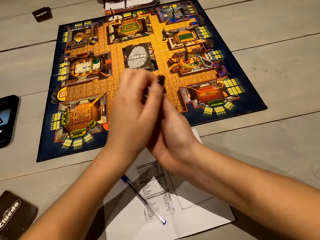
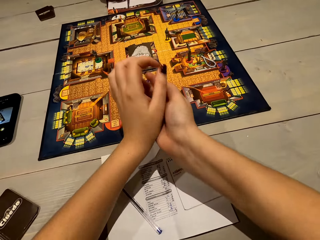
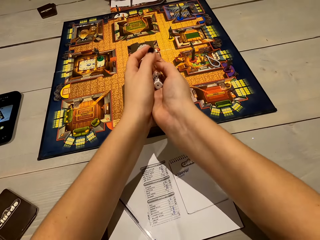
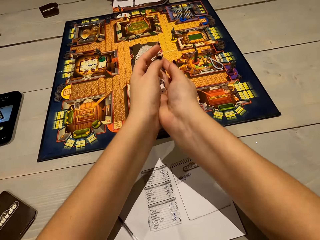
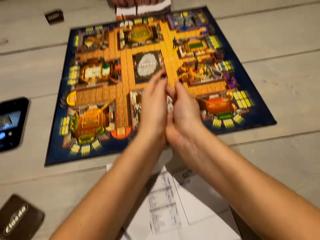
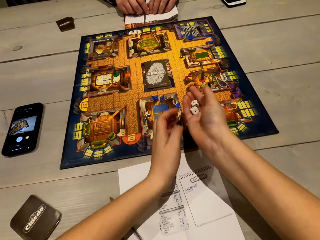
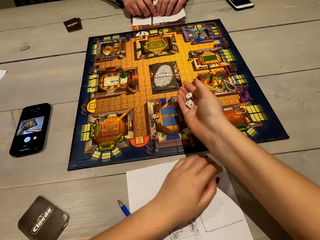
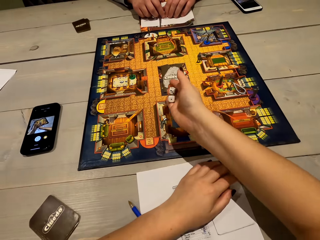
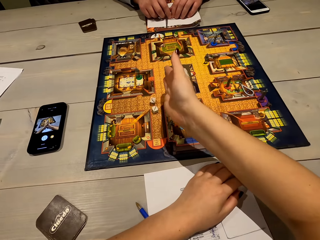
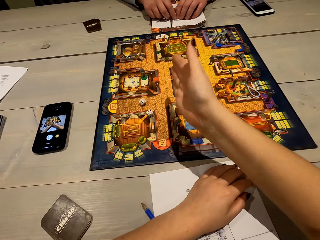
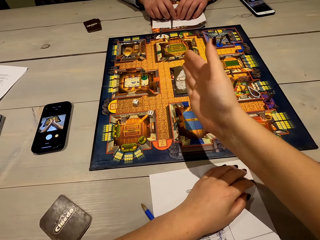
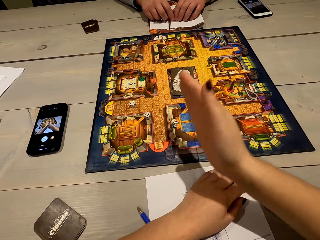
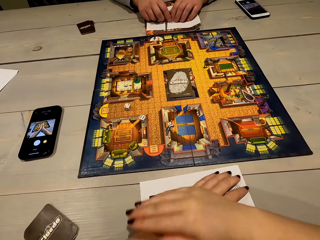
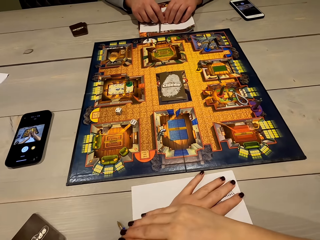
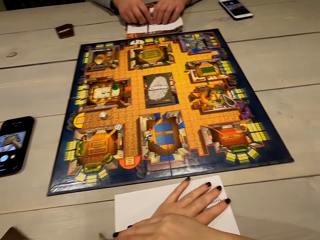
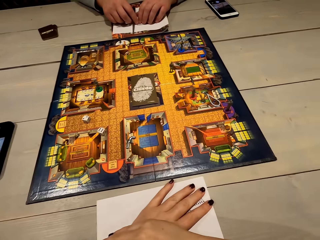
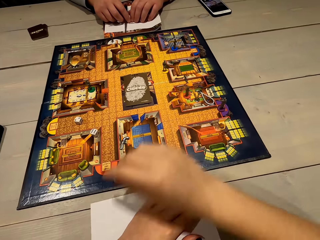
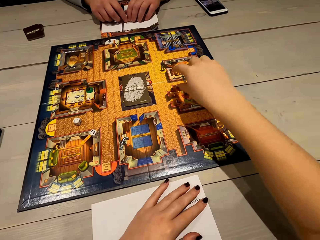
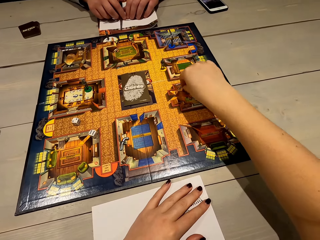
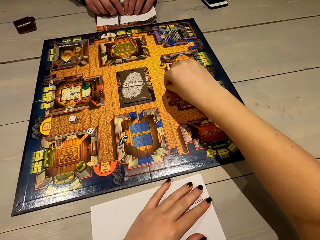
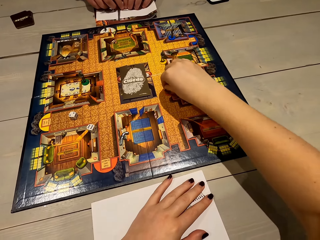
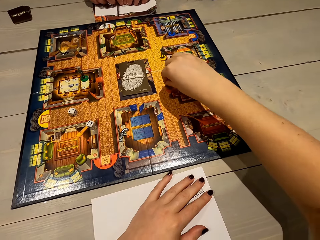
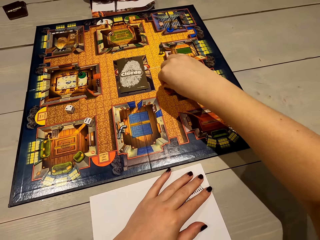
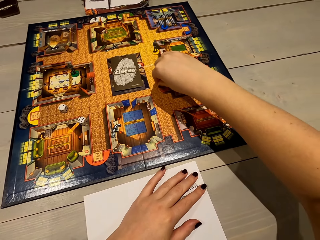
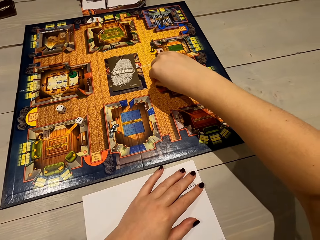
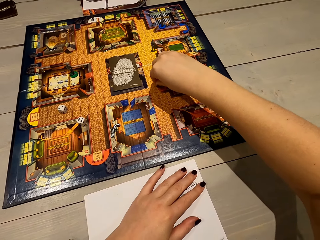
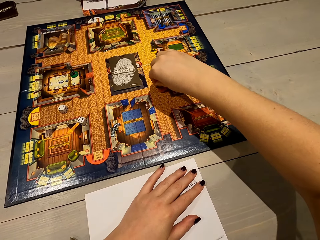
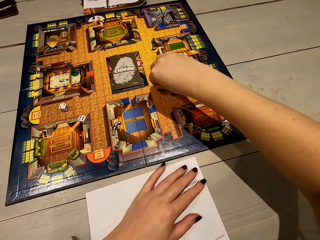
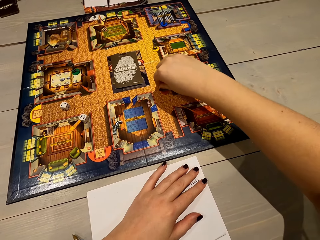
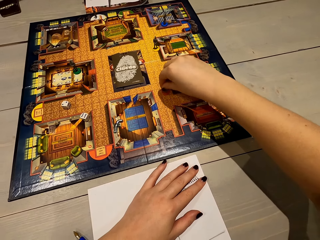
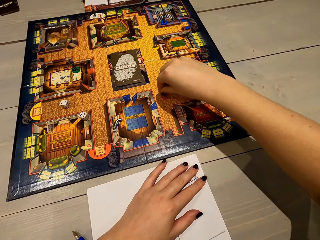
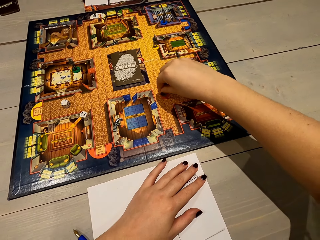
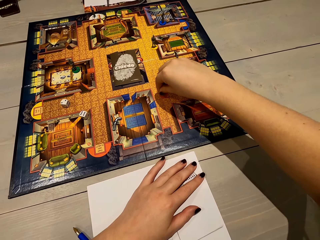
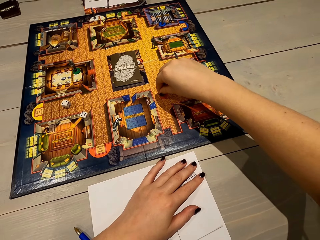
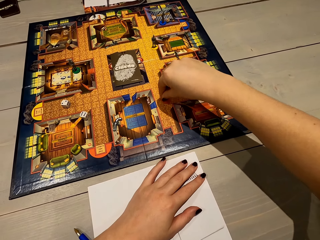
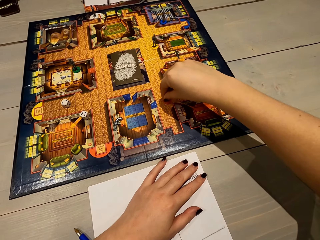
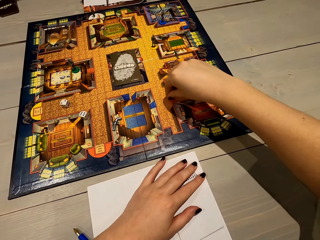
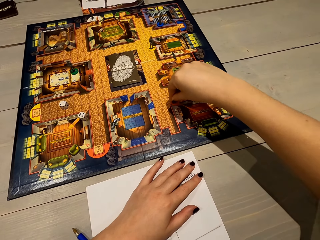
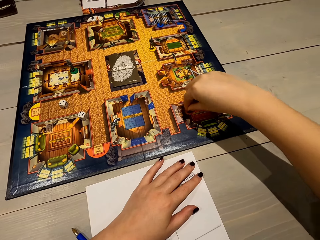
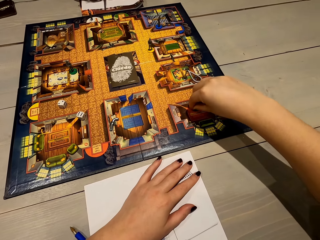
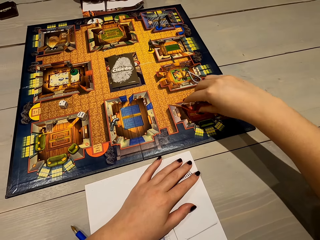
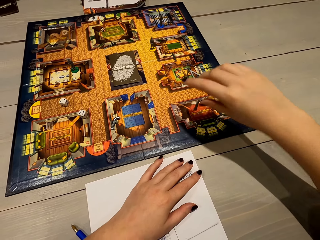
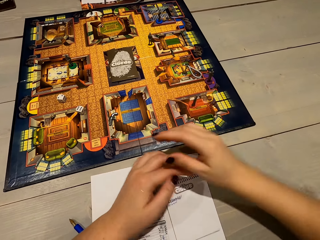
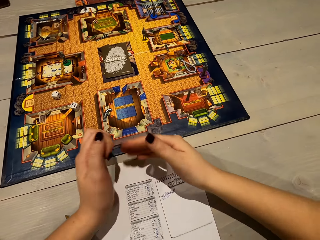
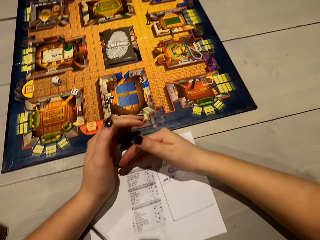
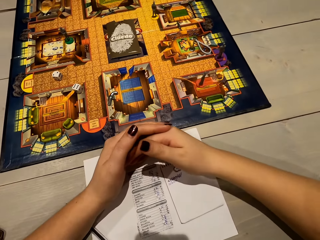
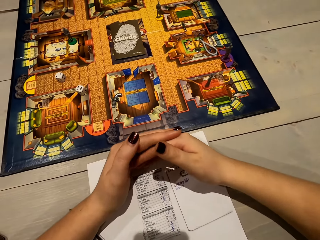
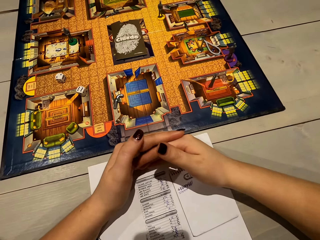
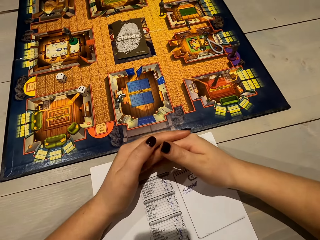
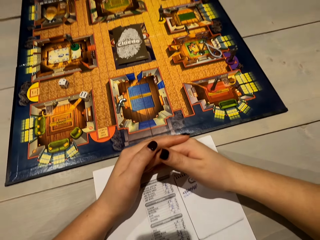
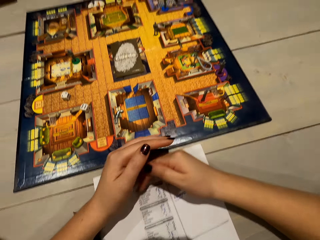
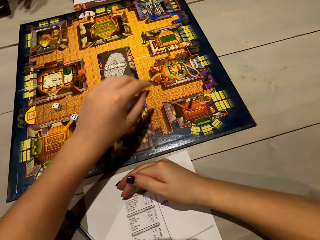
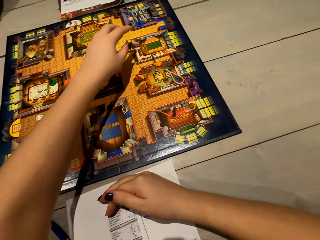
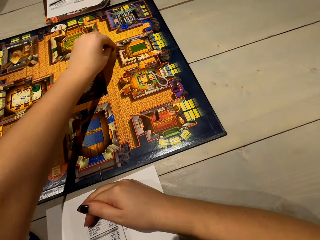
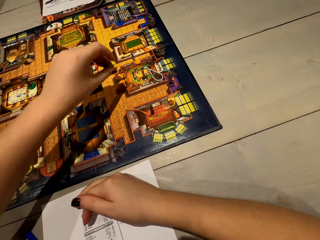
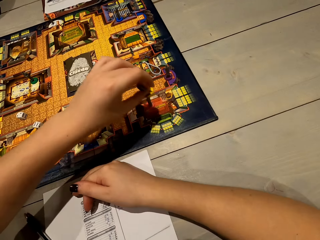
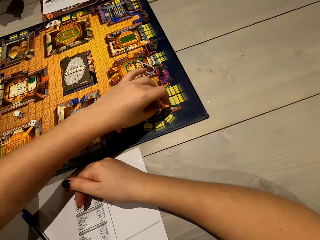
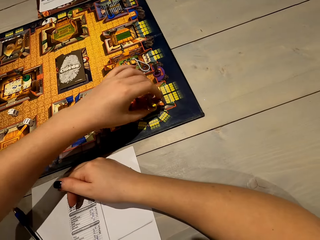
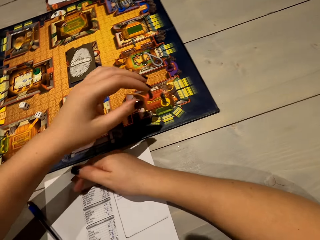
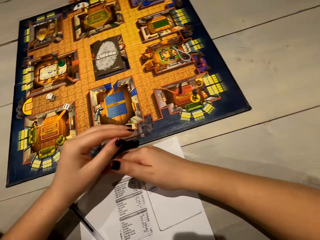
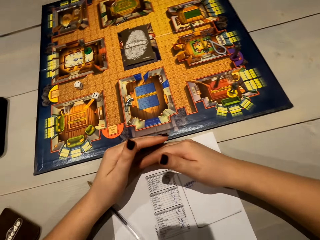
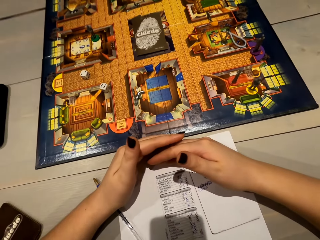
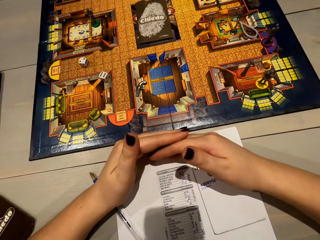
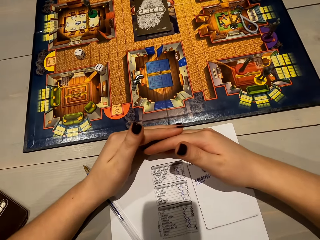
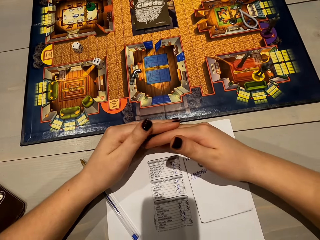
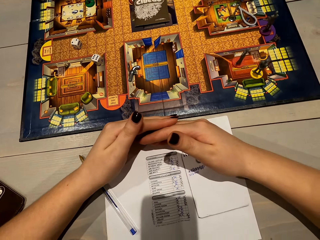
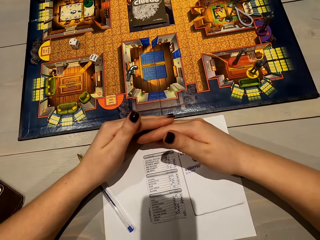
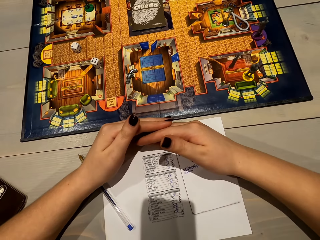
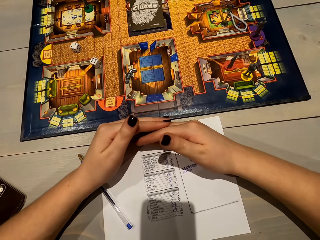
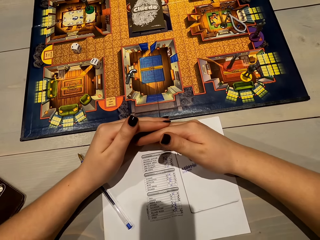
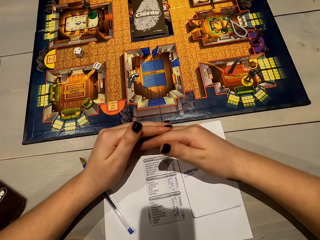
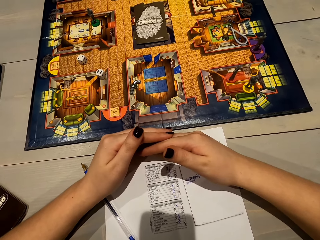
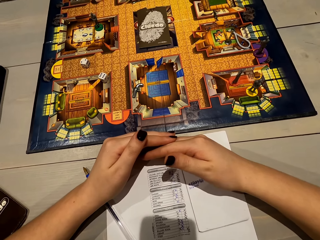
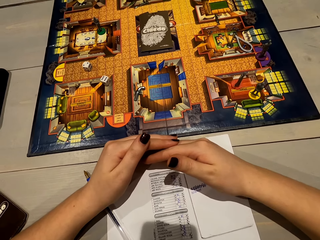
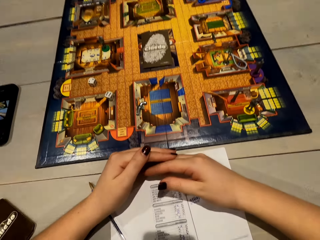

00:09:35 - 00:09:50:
The camera wearer juggles the dice. They shake something in both hands. They throw the dice on the game board. They pick something. They count the boxes on the game board. They play the game. They put something on the game board. They hold the hands together. They read from the paper. They move the hand. They pick something. They put something on the game board. They play the game. They hold the hands together. They read from the paper.
